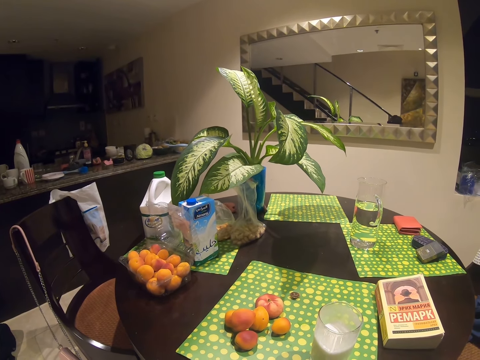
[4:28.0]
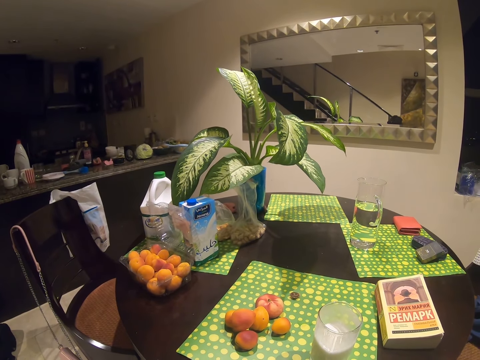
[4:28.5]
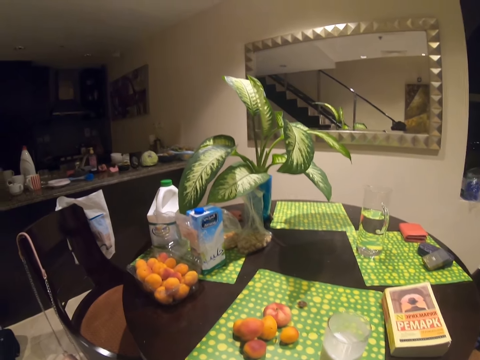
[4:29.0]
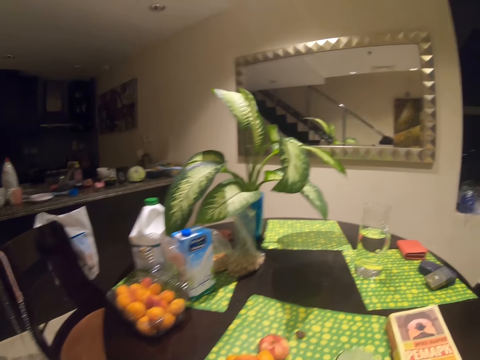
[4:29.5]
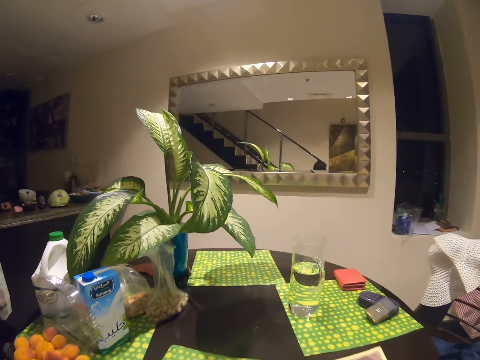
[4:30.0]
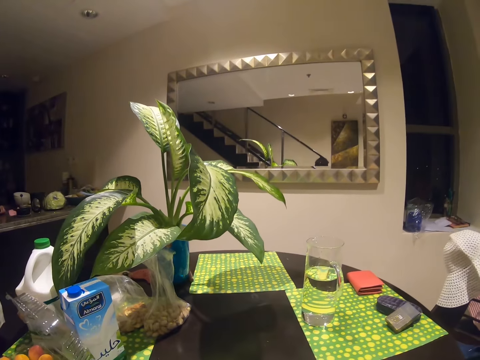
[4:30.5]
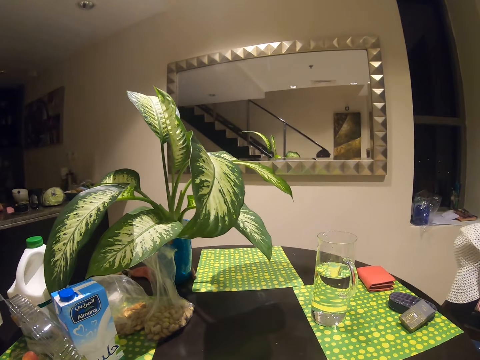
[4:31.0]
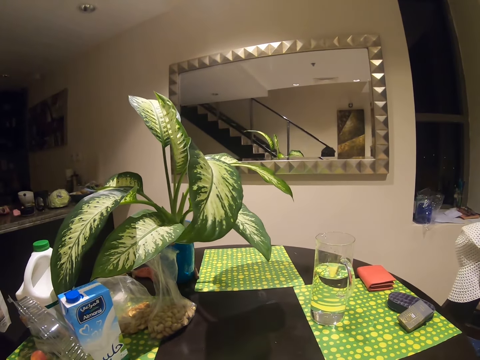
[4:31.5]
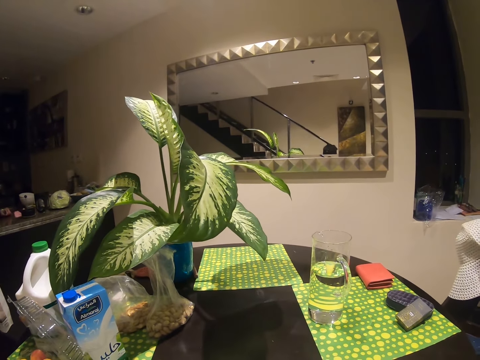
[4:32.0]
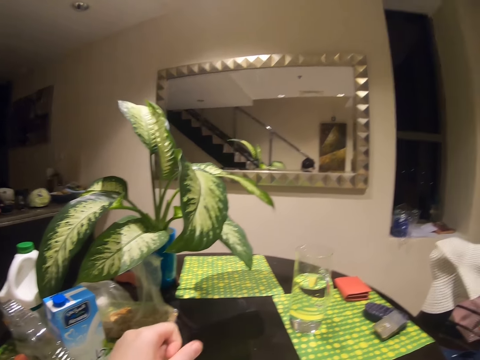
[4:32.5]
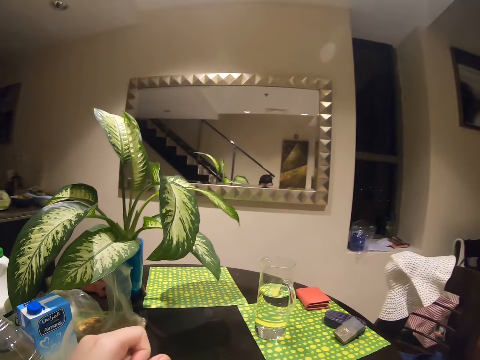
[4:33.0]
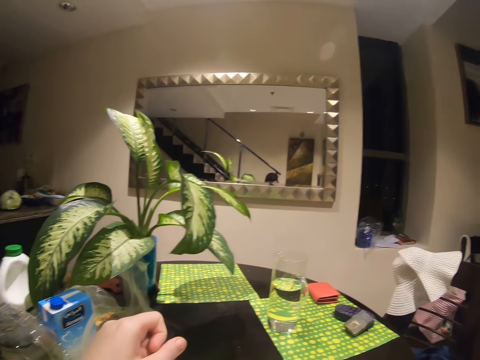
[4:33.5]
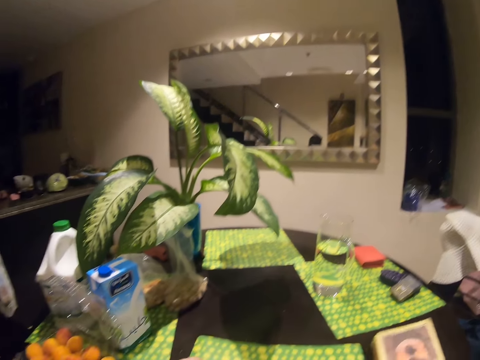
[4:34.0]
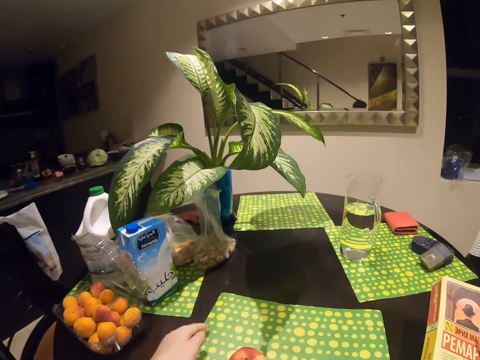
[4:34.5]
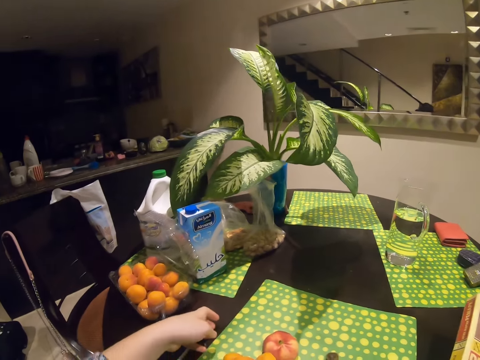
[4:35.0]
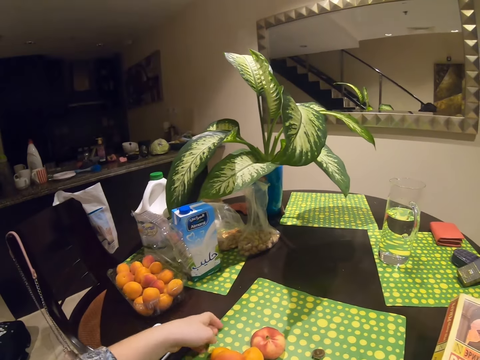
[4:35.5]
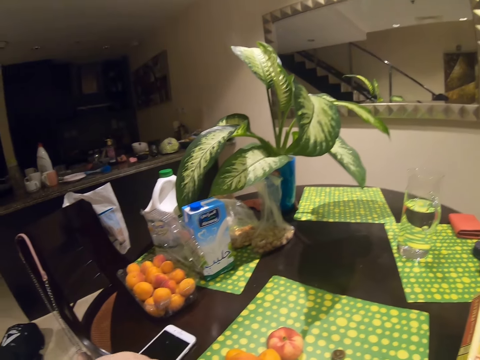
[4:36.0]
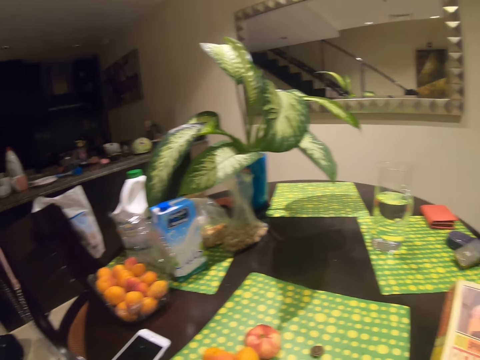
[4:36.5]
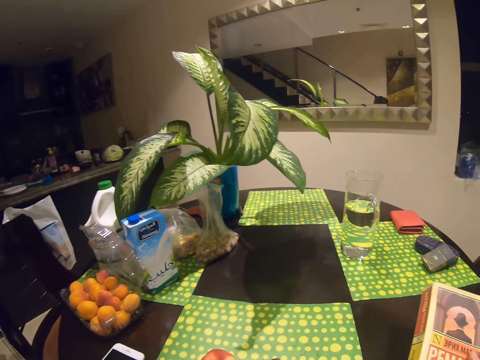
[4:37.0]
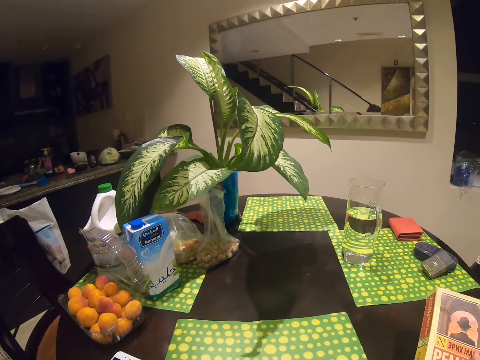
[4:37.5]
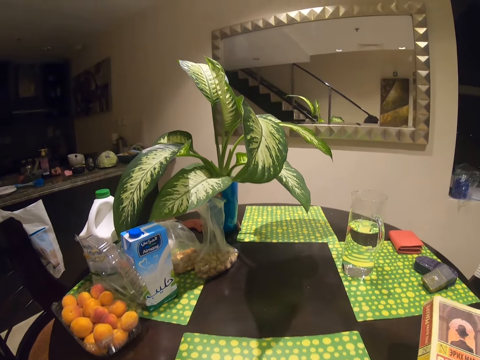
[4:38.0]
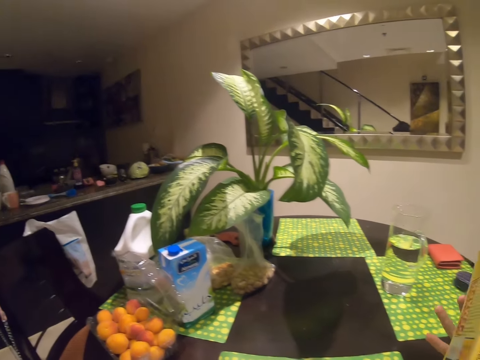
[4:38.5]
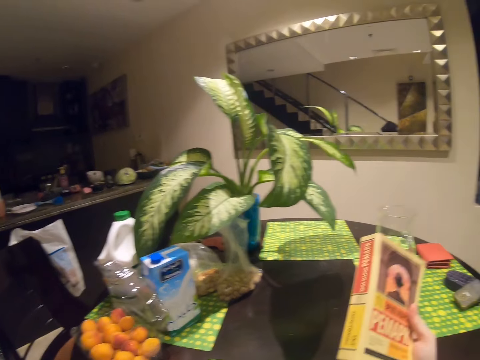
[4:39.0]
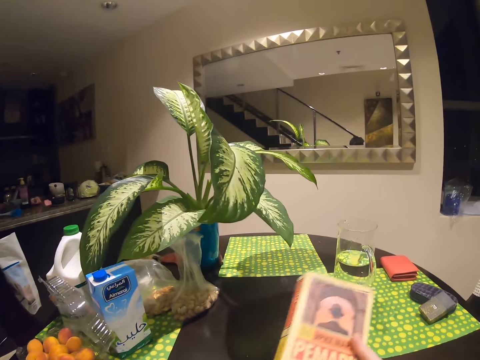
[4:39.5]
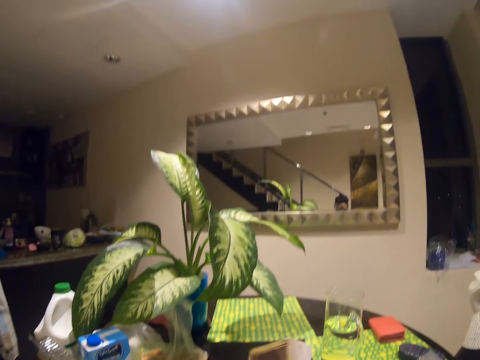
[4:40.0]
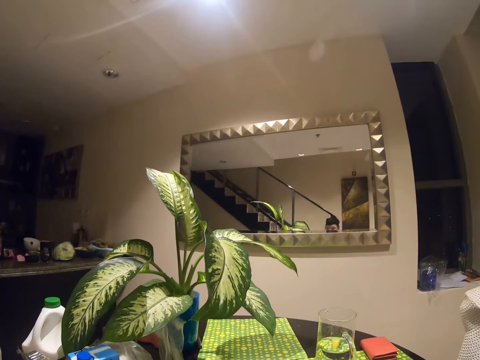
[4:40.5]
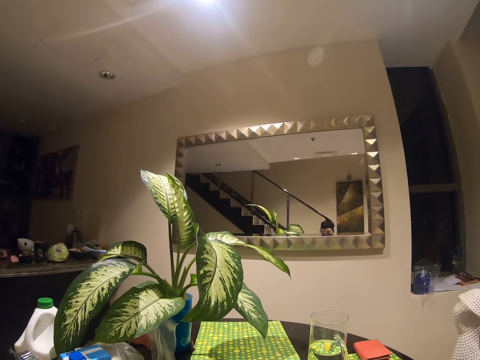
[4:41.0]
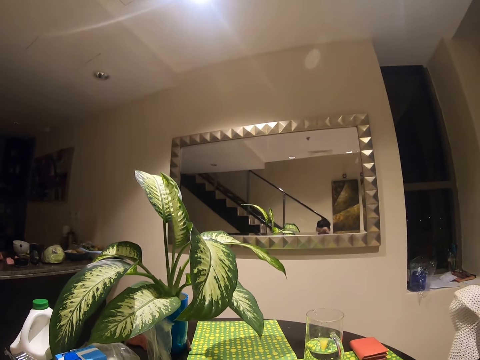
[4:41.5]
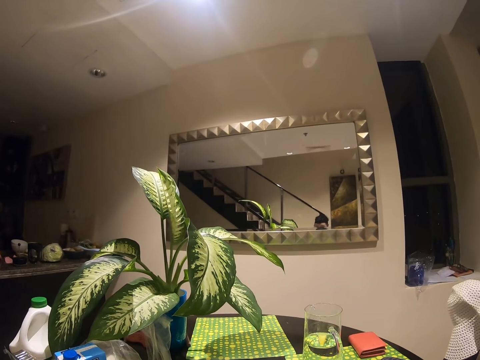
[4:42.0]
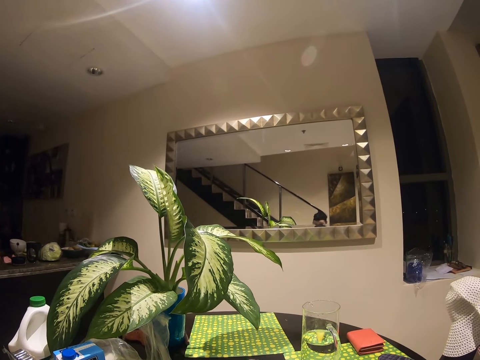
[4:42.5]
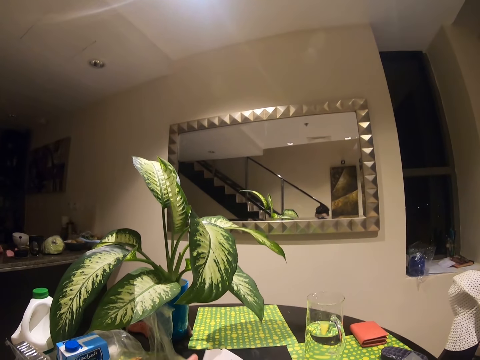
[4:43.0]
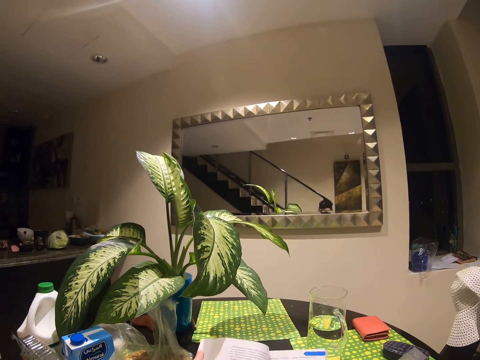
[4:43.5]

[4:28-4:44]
The camera wearer puts the phone on the table. They touch the apricot fruit container on the table. They pick up a book from the table and hold the book. They adjust the table mat on the table. They look at the book and open the book.

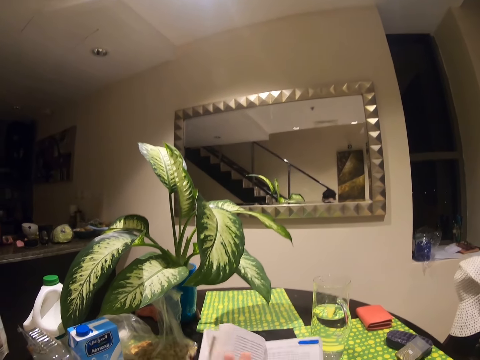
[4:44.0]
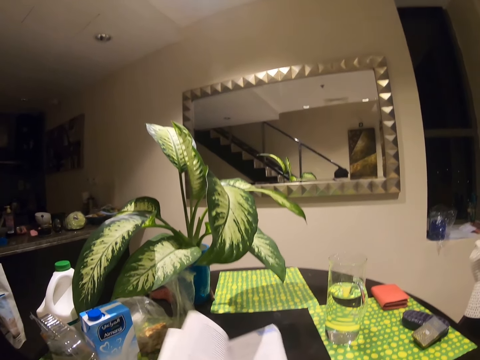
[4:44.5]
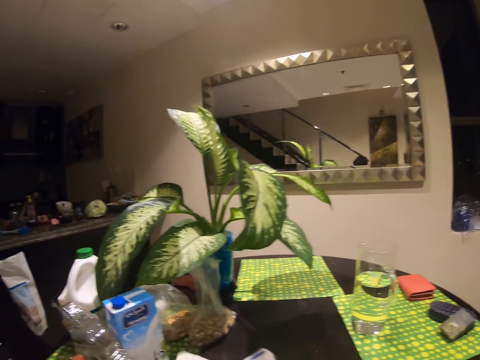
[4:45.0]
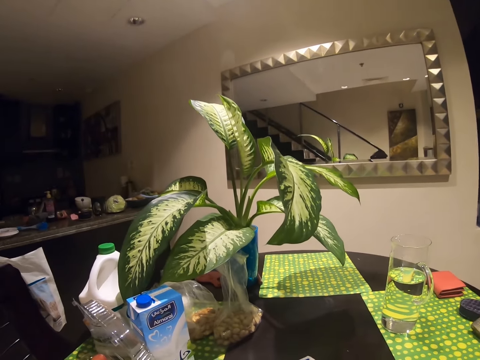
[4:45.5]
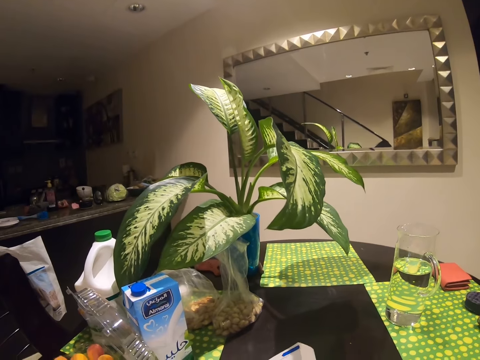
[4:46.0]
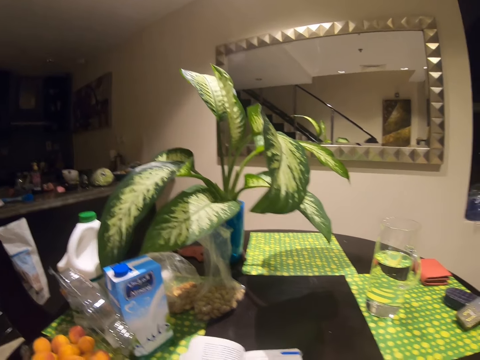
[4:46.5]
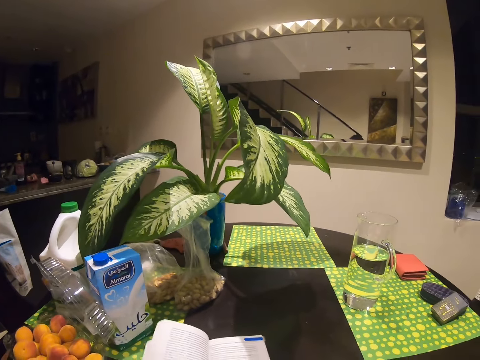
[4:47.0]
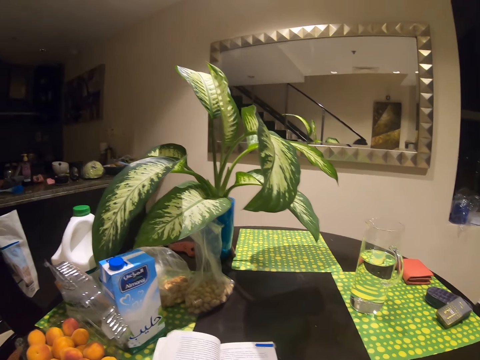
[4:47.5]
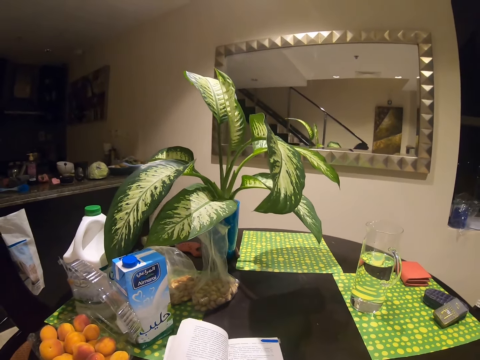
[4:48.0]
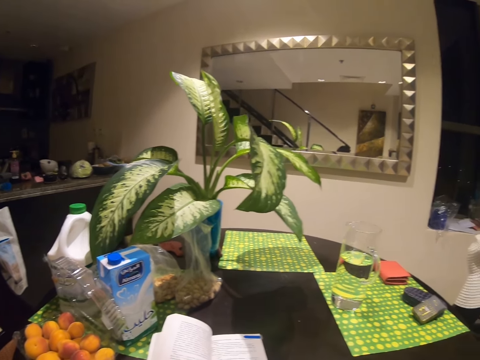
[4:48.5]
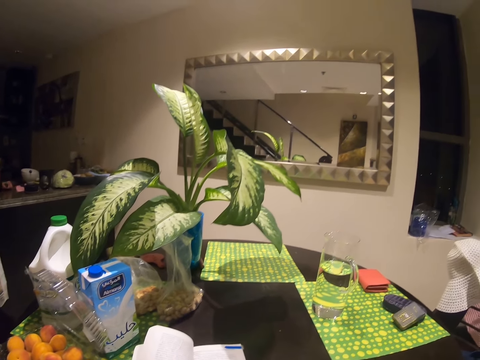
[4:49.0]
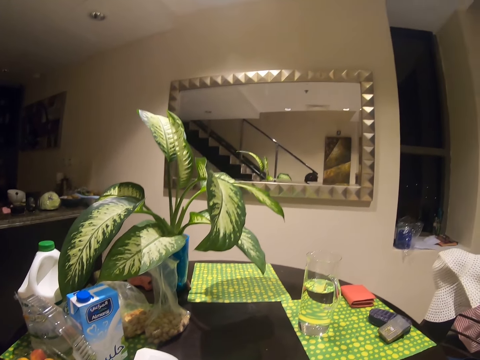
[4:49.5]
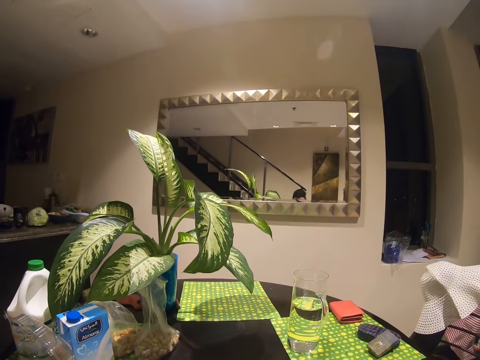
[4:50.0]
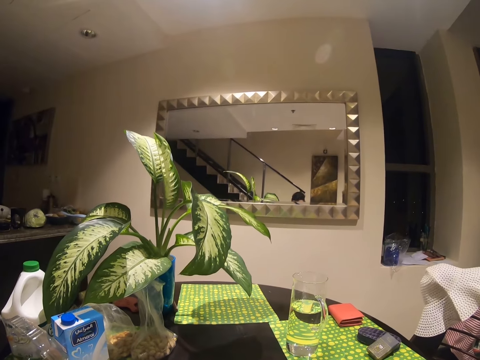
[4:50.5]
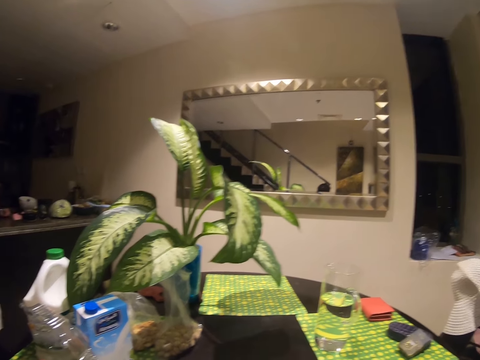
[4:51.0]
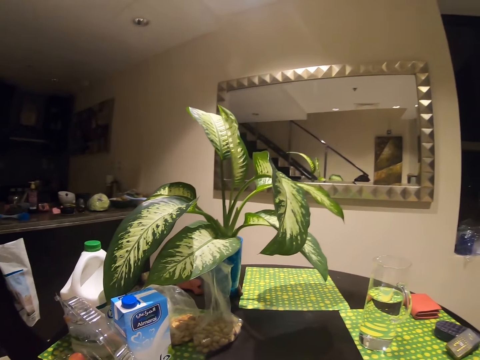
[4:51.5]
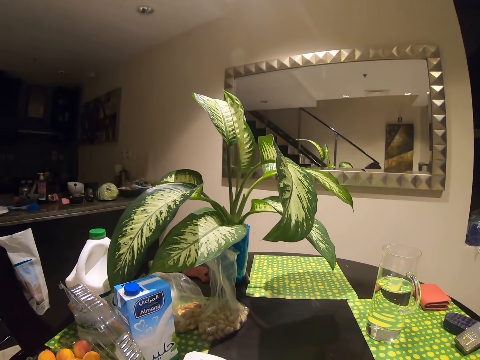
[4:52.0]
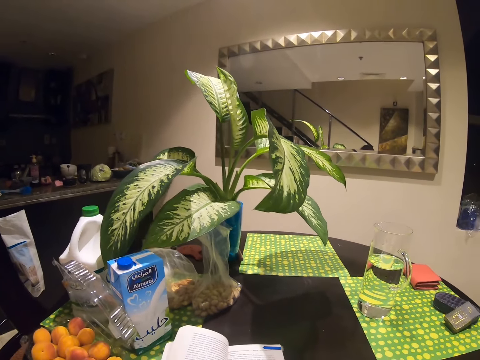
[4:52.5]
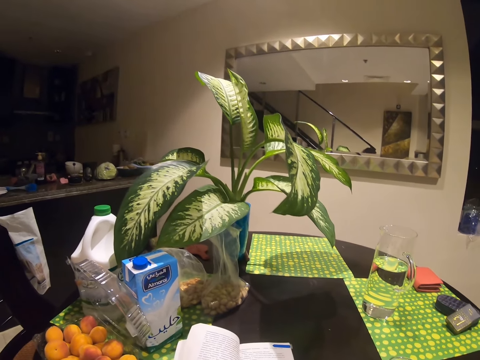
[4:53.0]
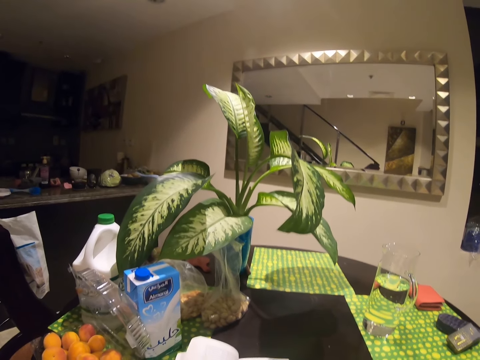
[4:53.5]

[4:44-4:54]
The camera wearer places the book on the table.
